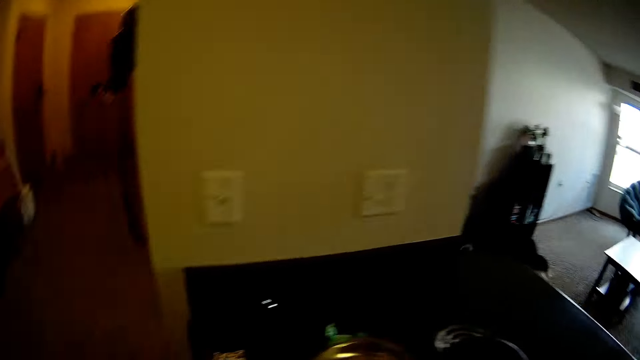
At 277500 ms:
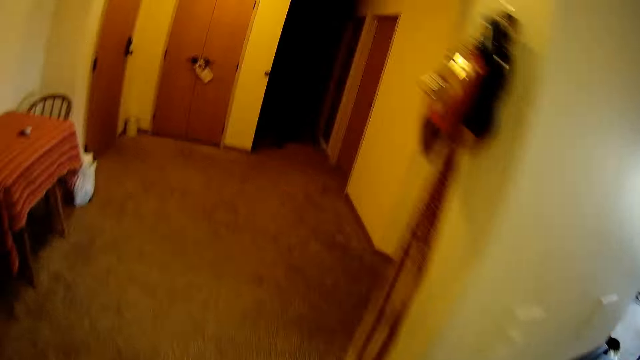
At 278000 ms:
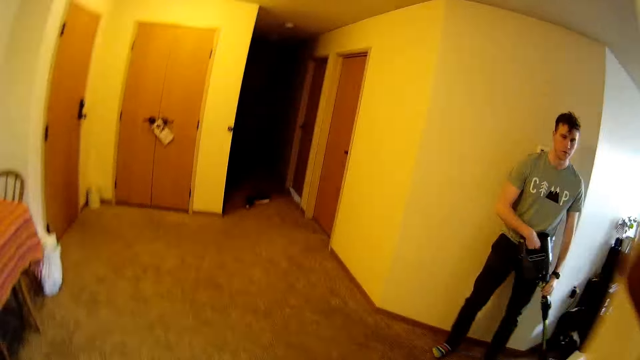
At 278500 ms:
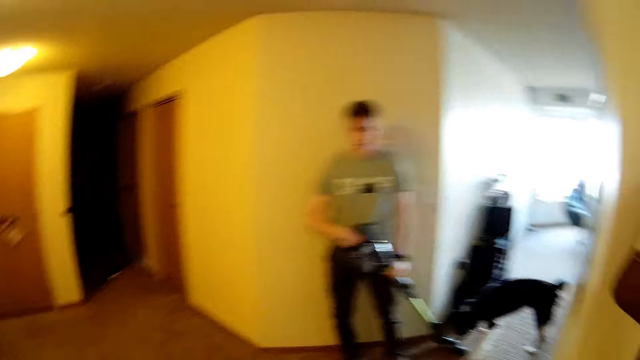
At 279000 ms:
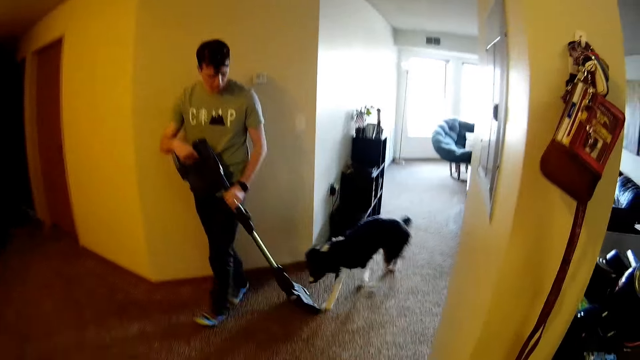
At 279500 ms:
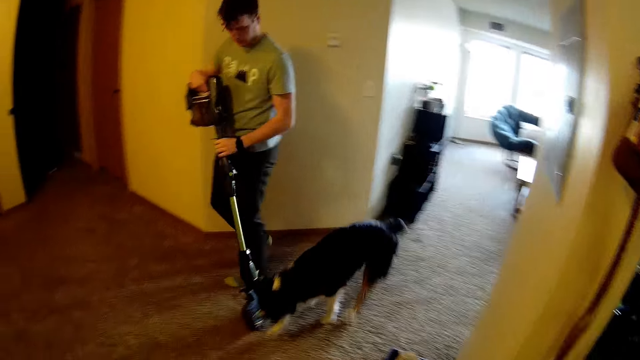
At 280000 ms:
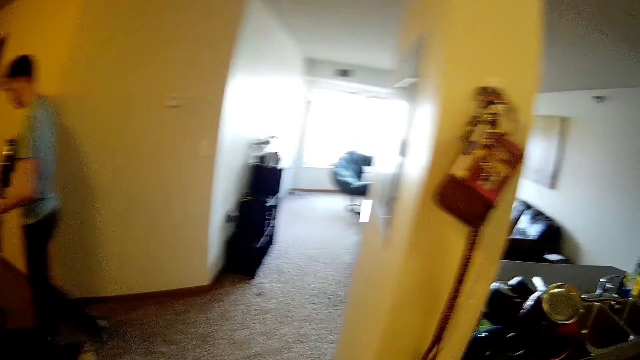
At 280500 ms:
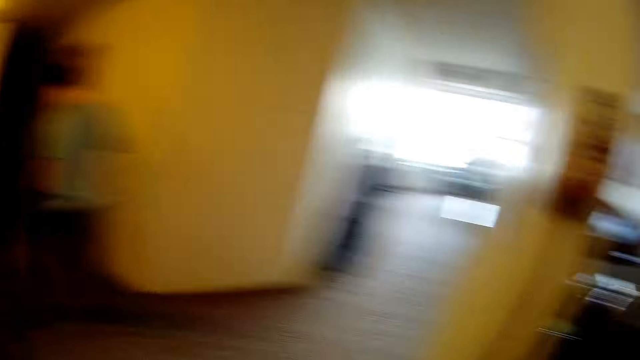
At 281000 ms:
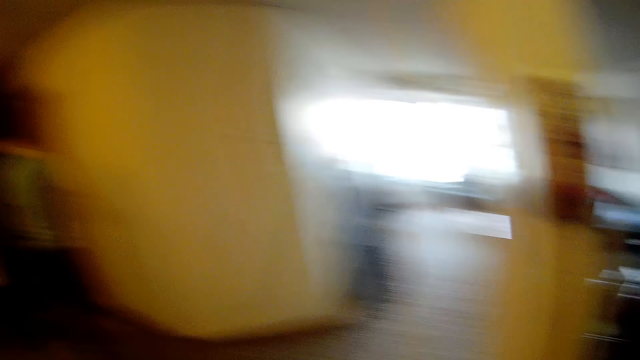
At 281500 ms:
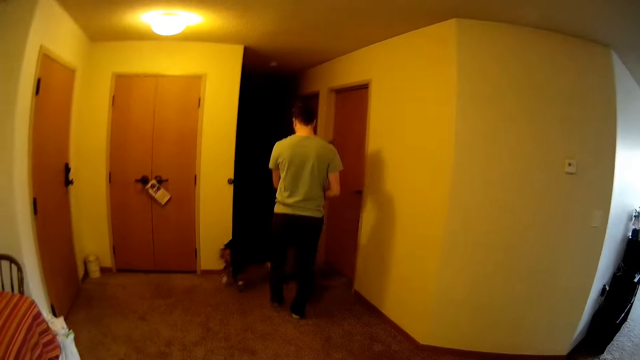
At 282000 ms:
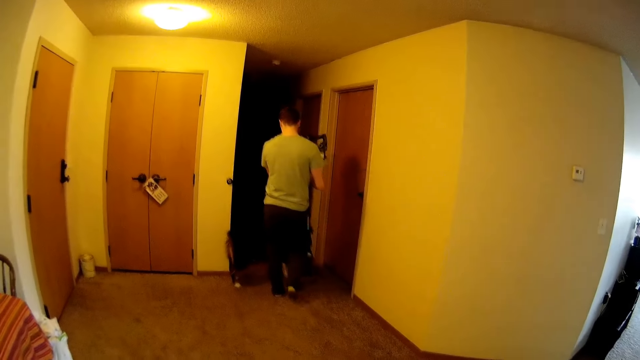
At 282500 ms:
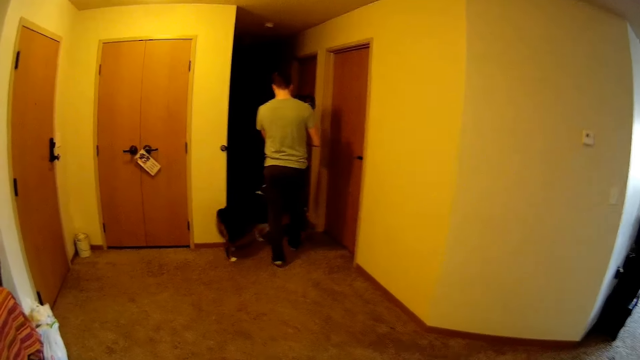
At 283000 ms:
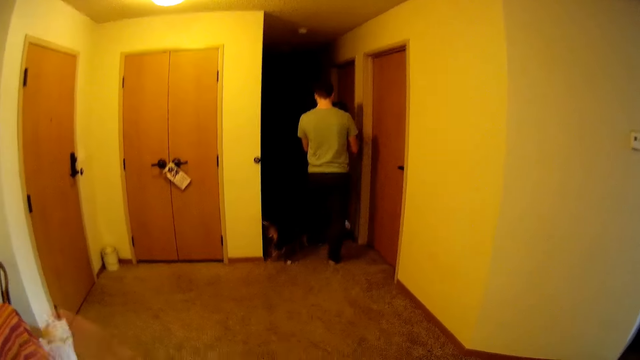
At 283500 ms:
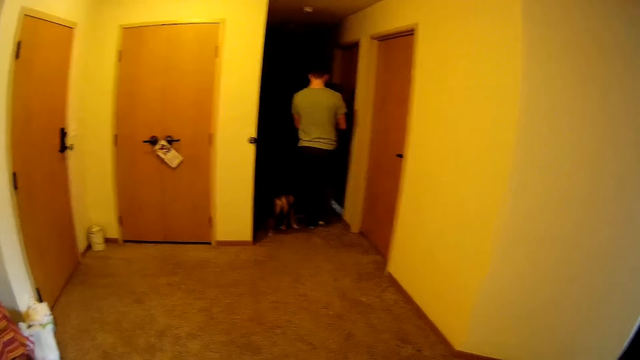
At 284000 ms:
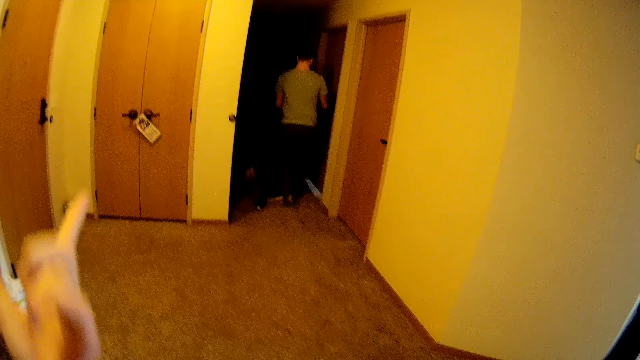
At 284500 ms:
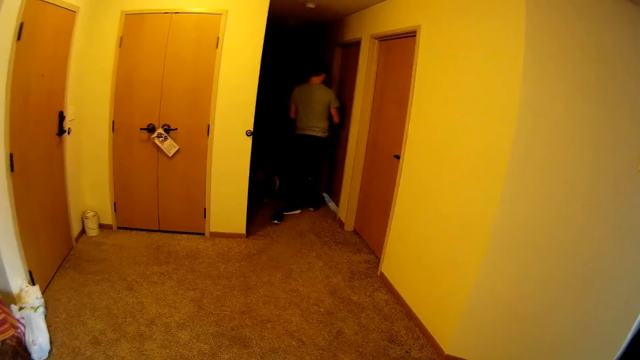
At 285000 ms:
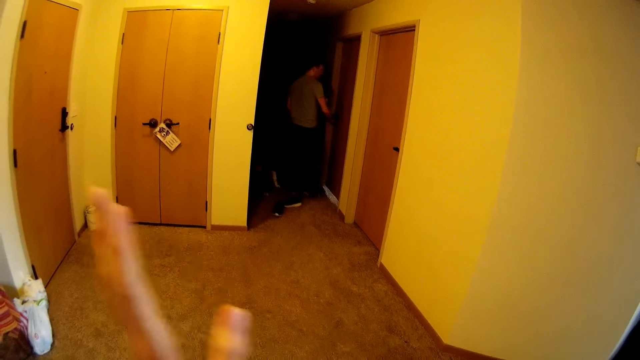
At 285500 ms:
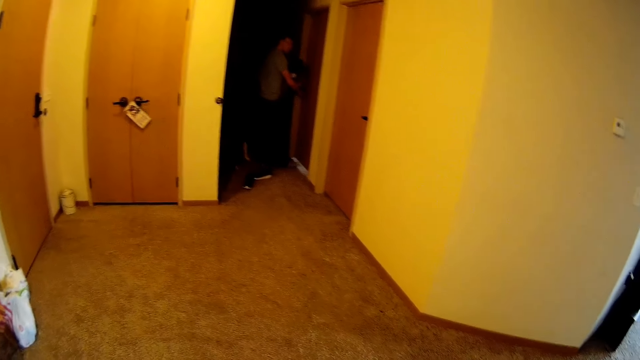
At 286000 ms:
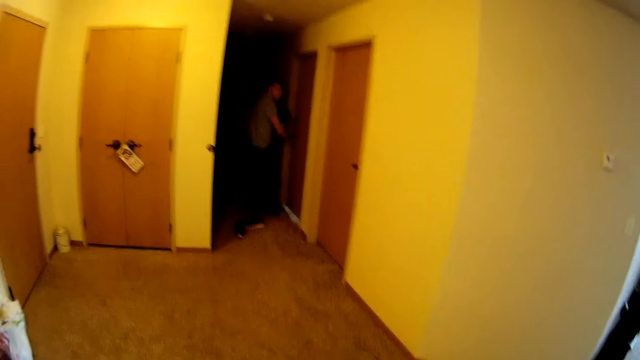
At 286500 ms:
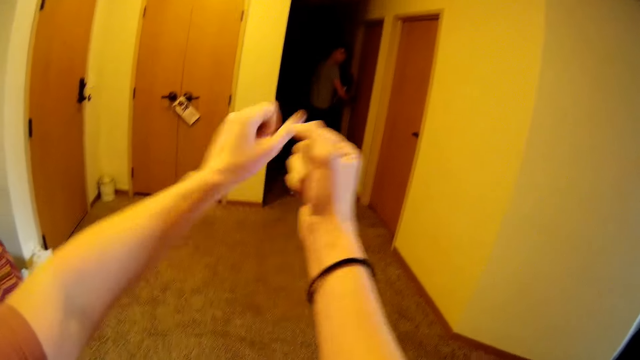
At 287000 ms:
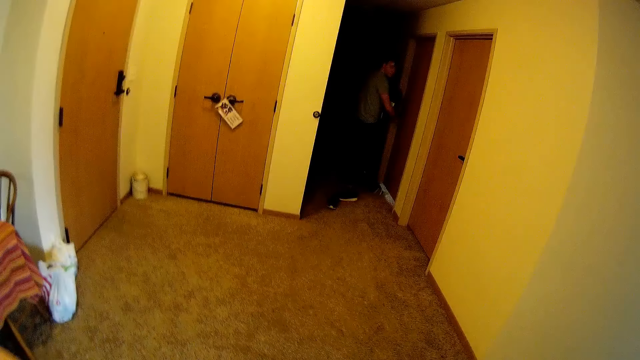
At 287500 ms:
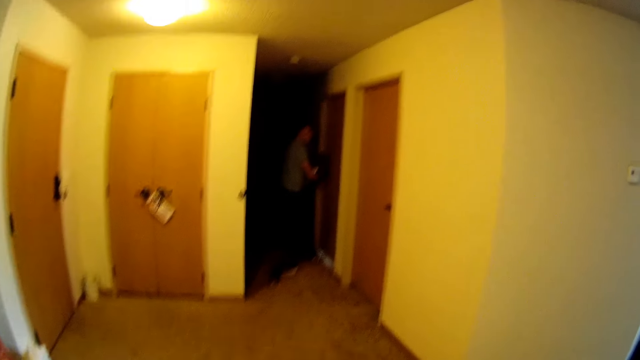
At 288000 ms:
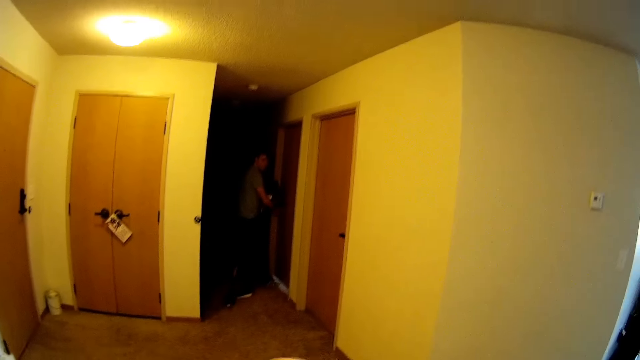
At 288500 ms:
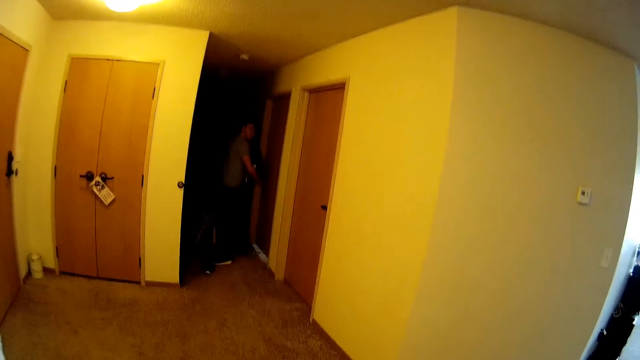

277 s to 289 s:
The man walks towards the room. The man walks around the room. The camera wearer looks around. He gesticulates with his hands. He gestures with hands.

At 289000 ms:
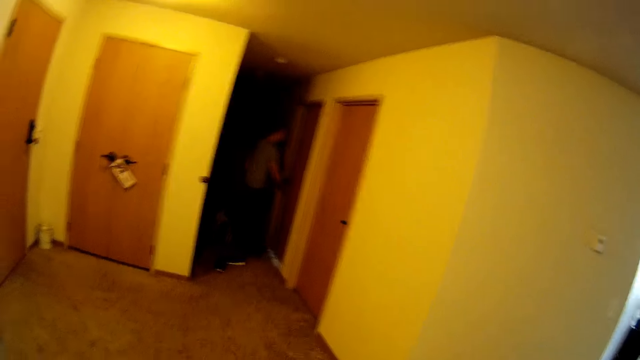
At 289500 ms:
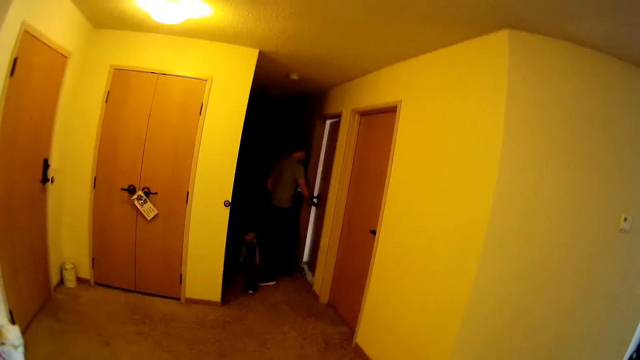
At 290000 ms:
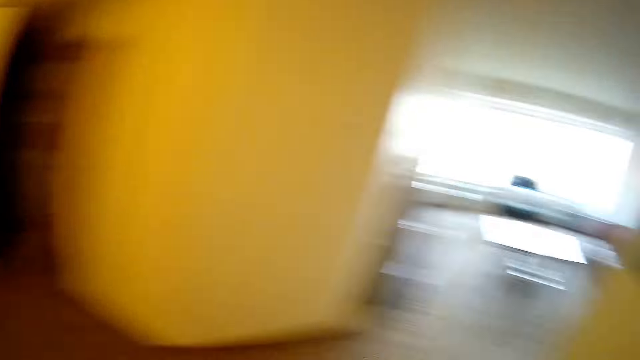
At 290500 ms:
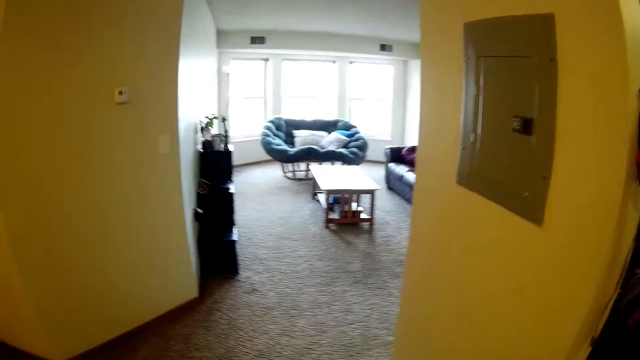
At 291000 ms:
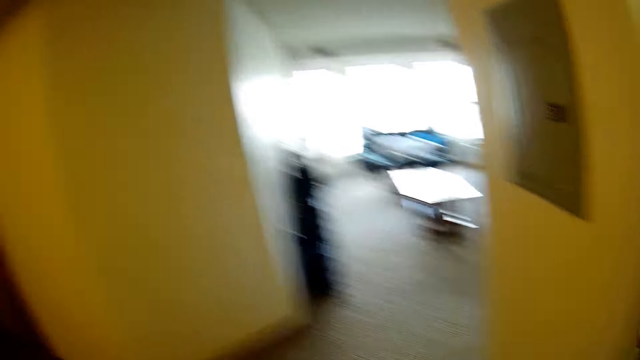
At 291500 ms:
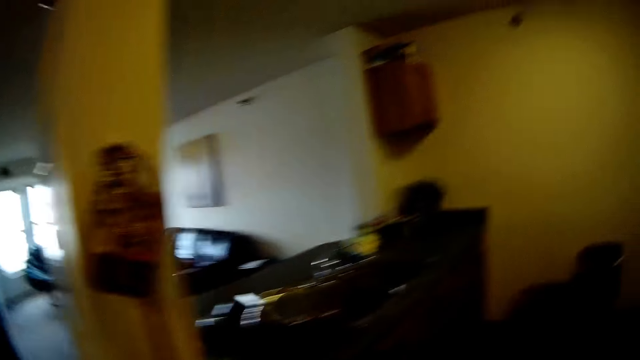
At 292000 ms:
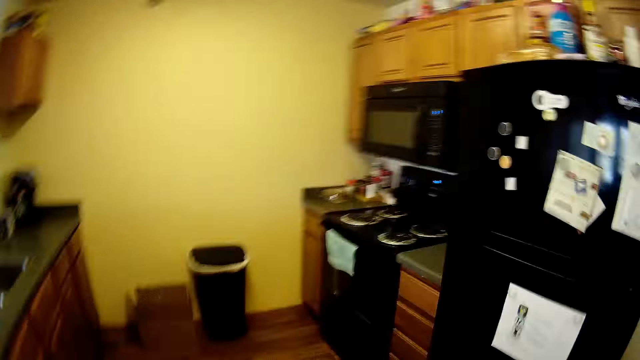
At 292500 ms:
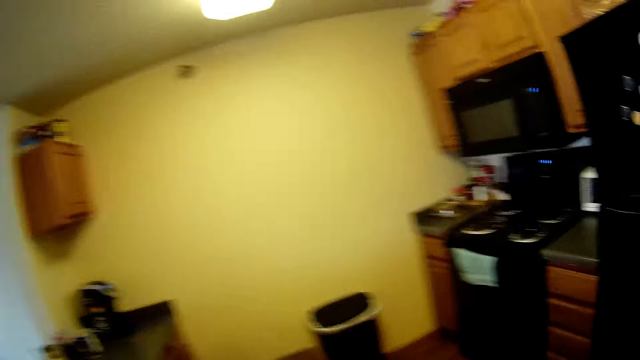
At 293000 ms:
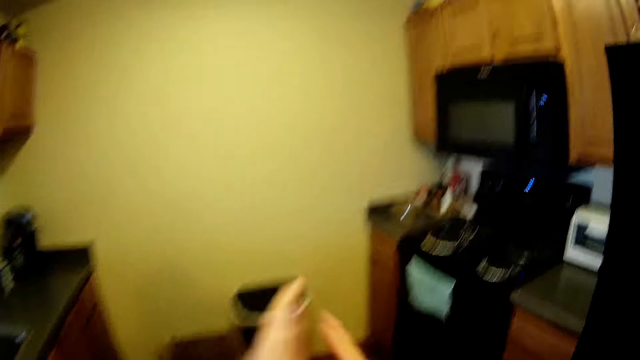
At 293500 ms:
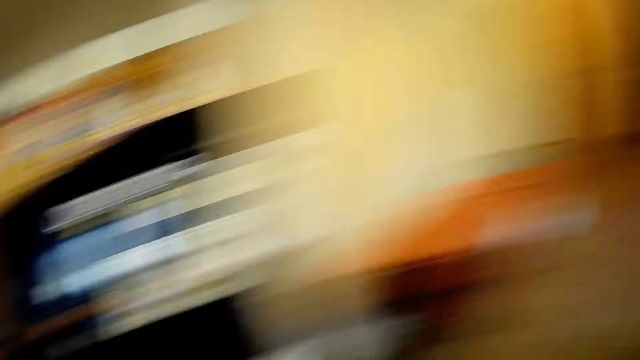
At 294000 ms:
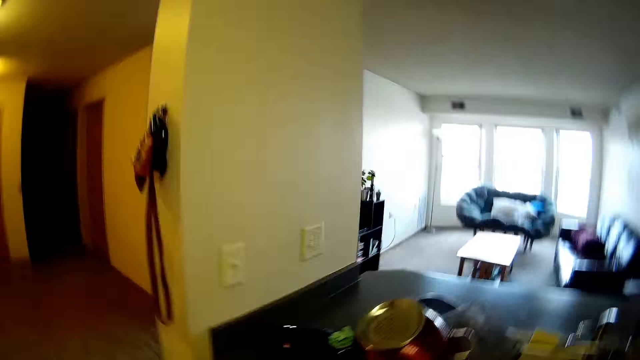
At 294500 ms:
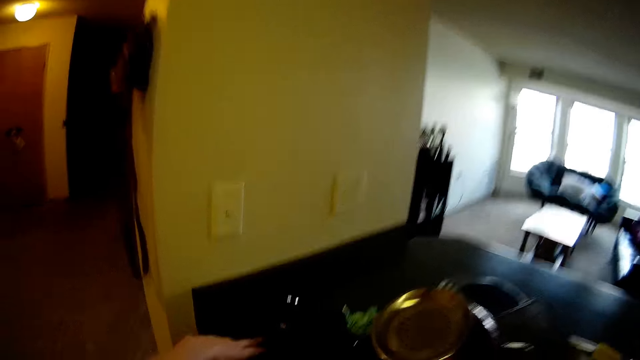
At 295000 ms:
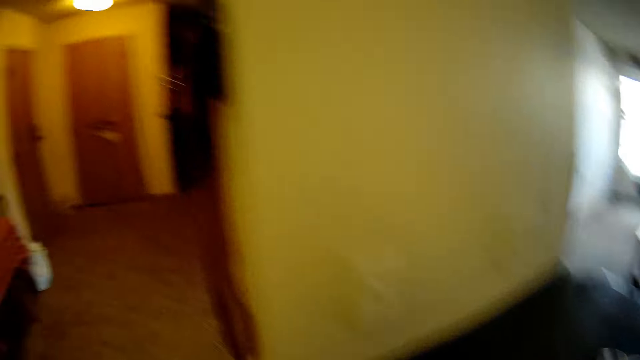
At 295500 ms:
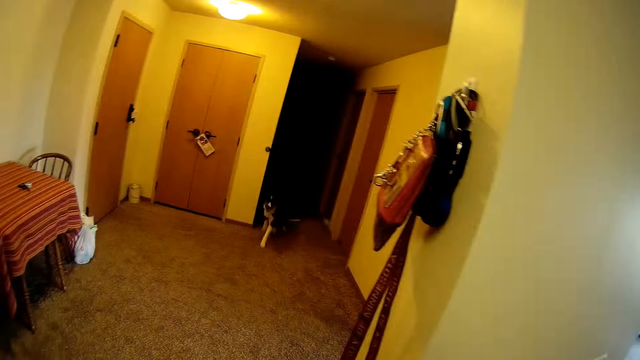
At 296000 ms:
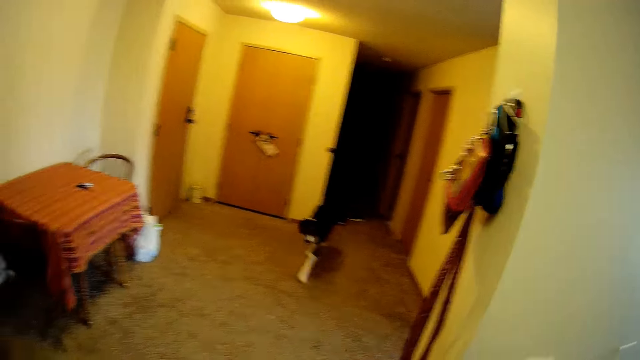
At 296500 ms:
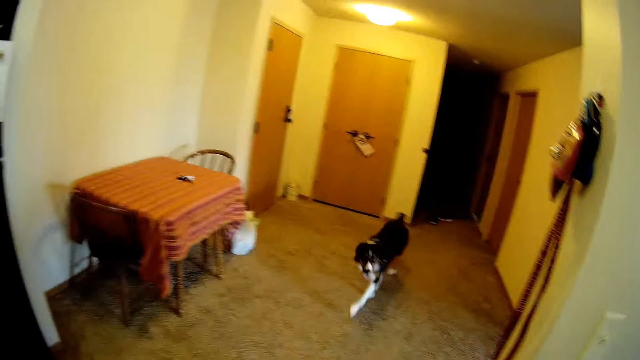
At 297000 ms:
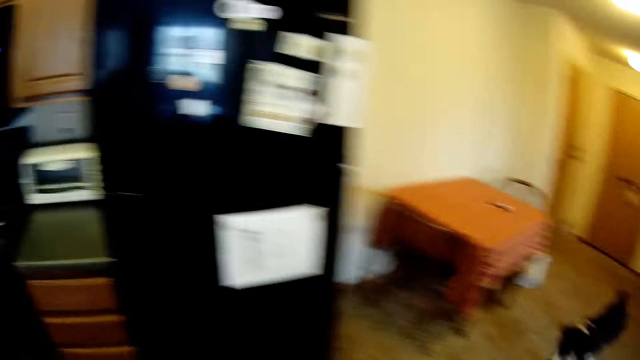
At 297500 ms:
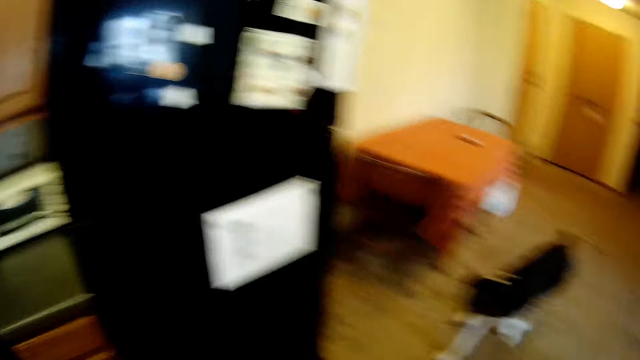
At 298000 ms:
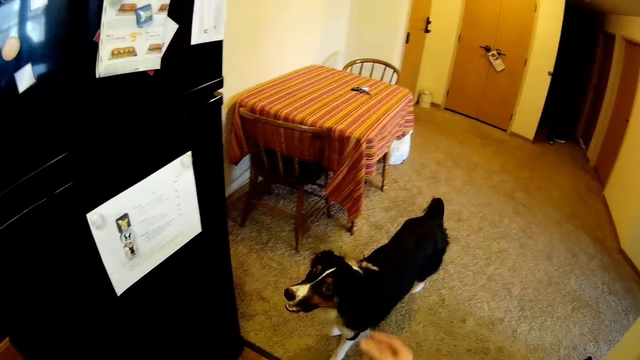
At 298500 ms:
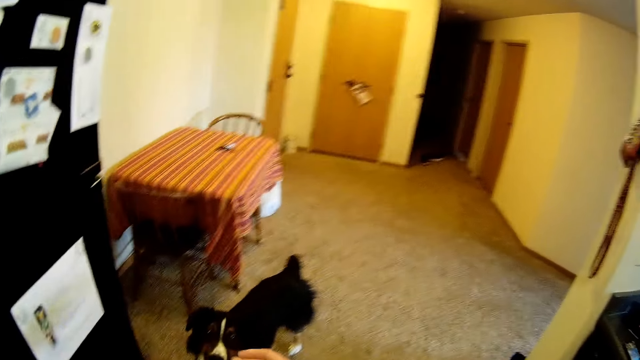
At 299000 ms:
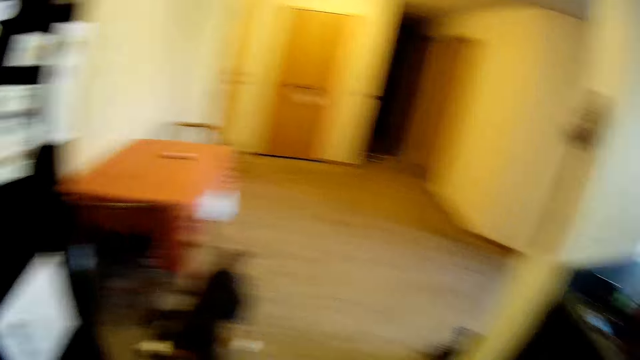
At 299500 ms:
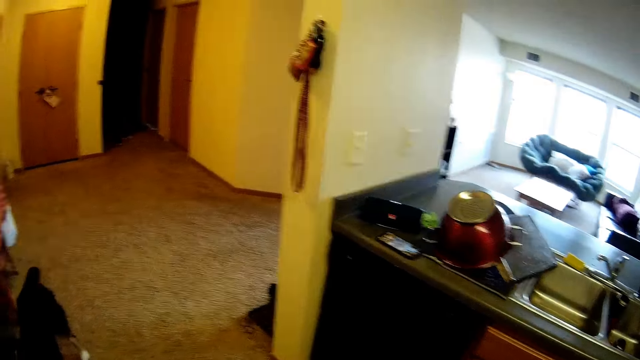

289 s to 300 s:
The man opens the door to the room. The man enters the room. The camera wearer turns around. He looks around. He claps his hands. He picks up something. He gestures with his hand.
